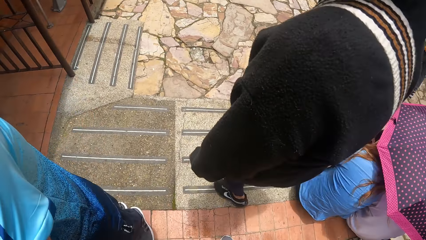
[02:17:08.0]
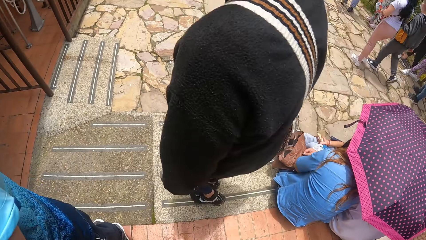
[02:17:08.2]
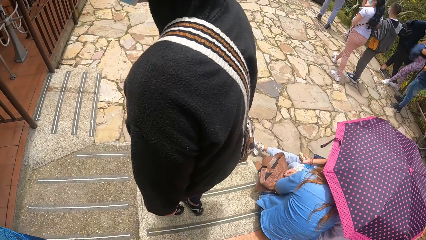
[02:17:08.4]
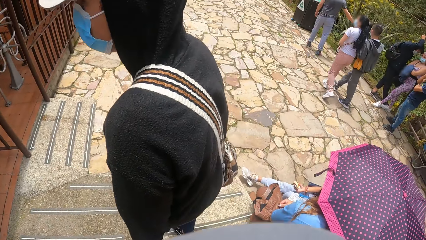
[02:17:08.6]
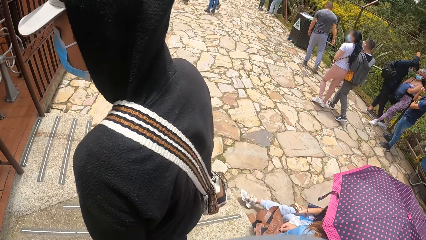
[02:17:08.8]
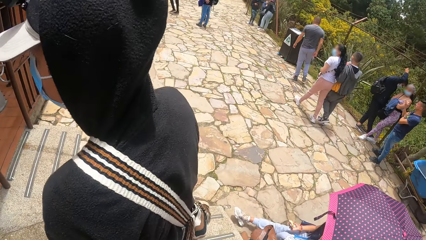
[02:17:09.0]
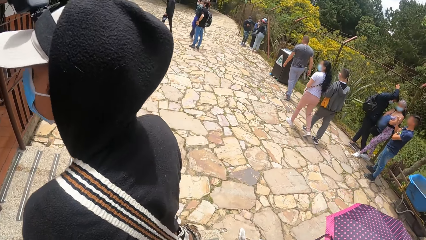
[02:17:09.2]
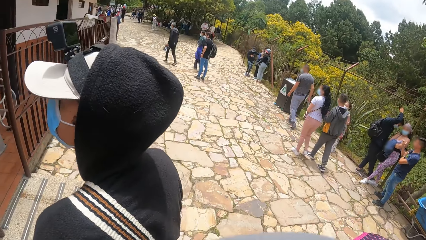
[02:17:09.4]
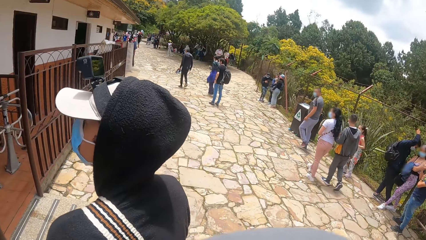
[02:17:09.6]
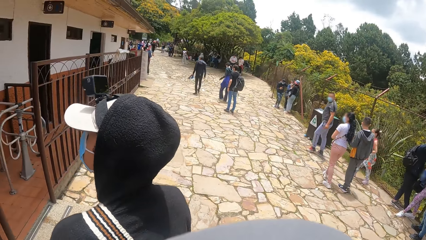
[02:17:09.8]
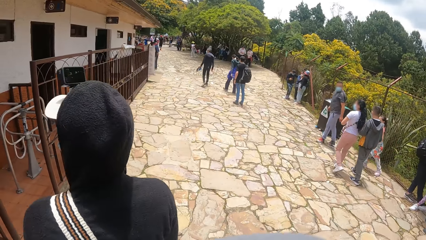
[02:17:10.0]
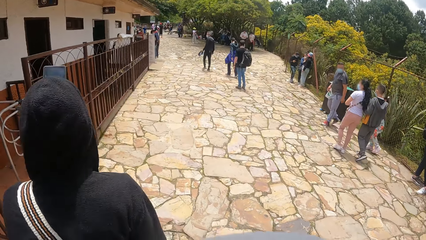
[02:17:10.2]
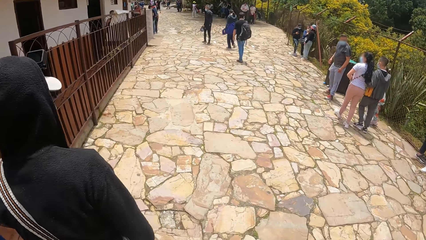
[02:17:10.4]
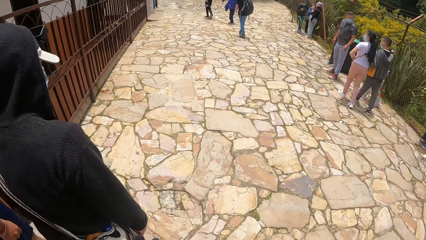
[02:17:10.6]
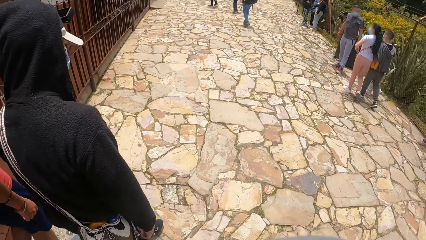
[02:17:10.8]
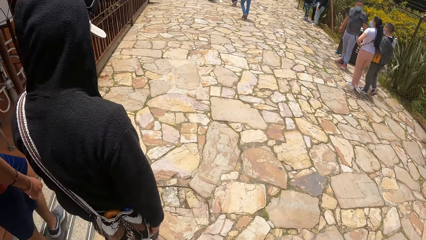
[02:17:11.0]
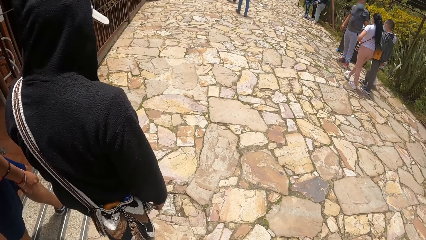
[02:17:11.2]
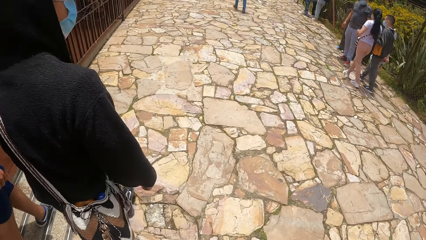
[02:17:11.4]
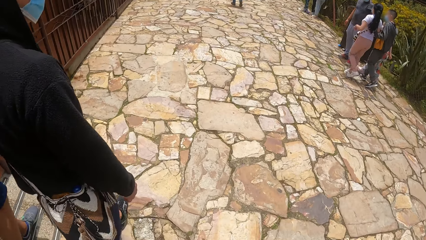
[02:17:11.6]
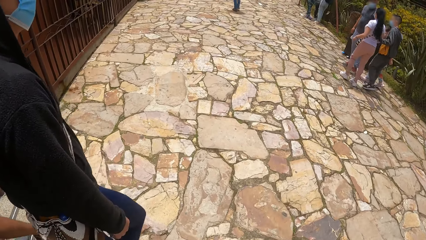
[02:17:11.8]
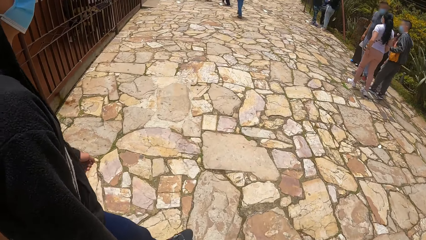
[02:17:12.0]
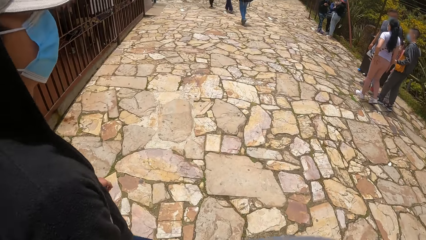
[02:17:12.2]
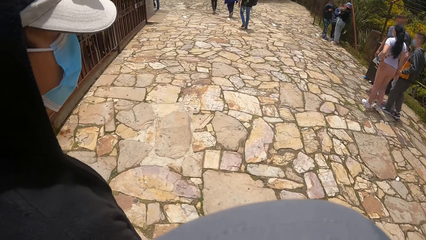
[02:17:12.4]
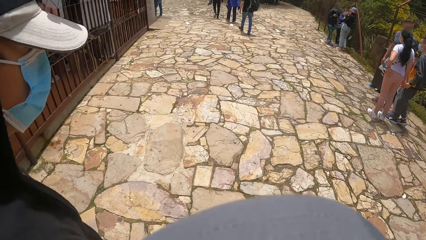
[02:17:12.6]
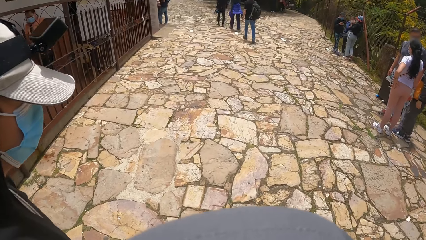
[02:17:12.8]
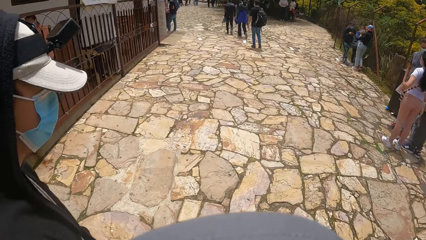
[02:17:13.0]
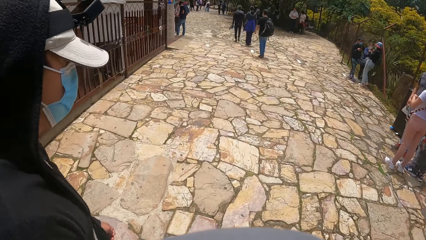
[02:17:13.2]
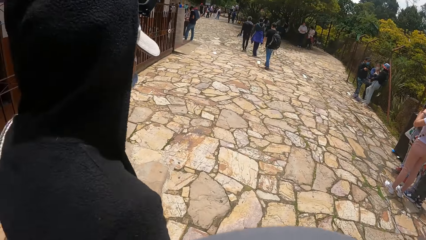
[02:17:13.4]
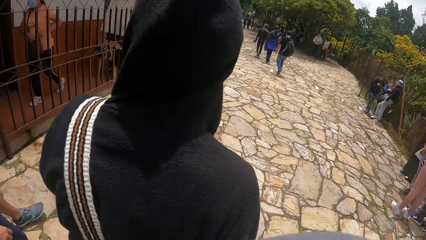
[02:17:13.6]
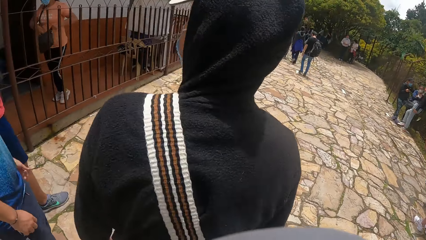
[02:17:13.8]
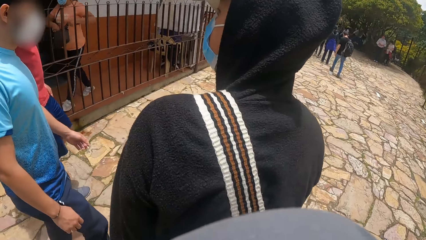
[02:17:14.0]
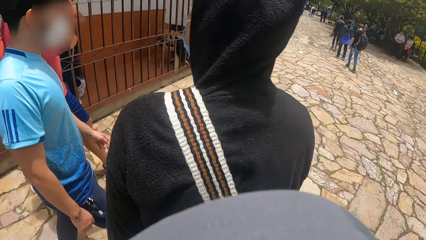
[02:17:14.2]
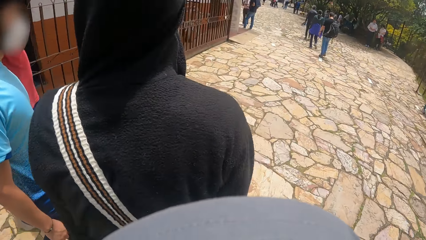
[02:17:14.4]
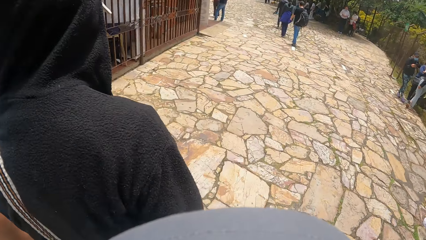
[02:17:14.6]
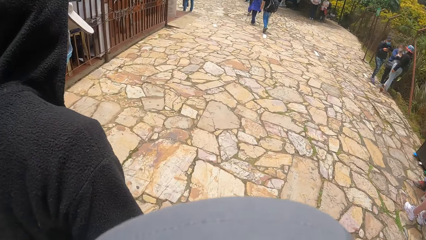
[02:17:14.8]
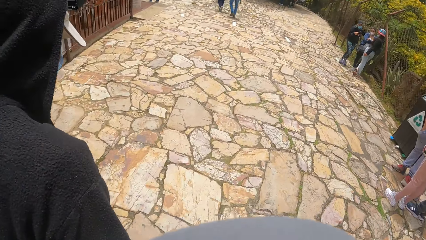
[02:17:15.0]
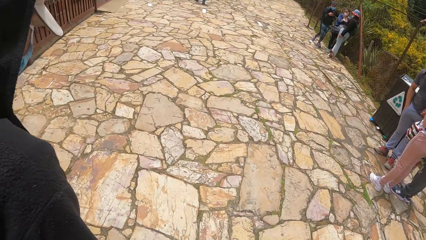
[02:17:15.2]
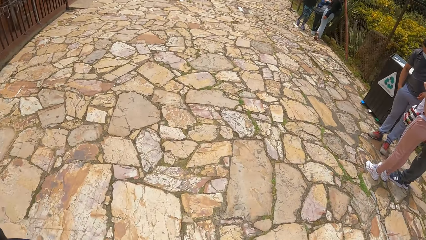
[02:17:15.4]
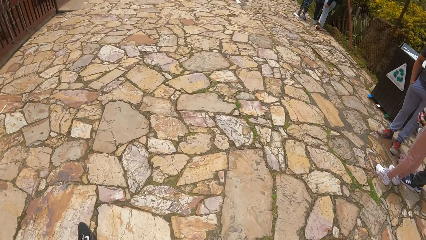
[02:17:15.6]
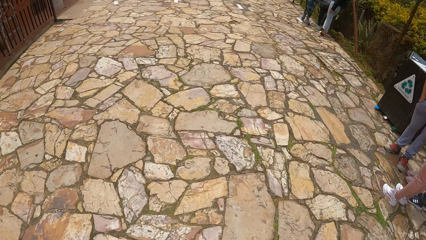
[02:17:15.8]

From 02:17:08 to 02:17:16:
The camera wearer walks.

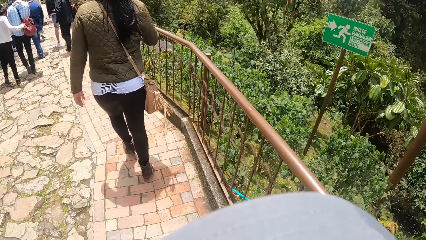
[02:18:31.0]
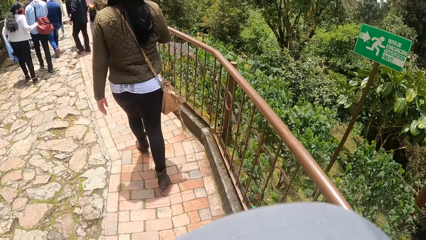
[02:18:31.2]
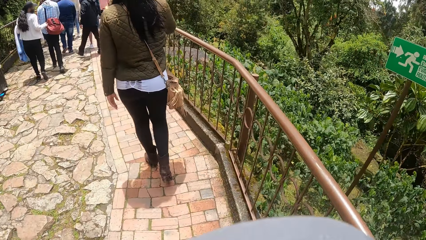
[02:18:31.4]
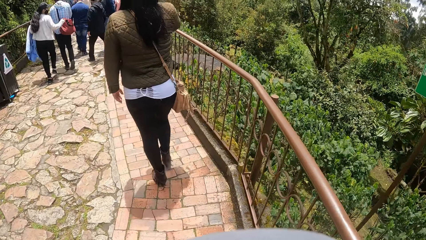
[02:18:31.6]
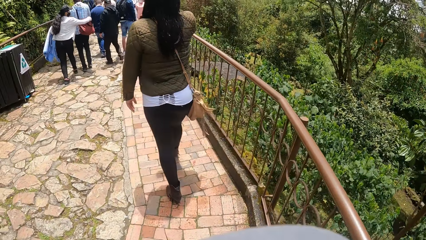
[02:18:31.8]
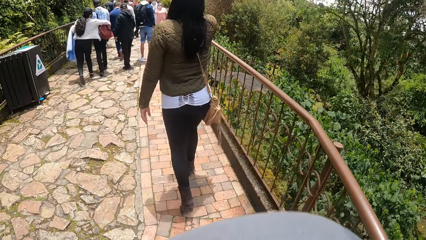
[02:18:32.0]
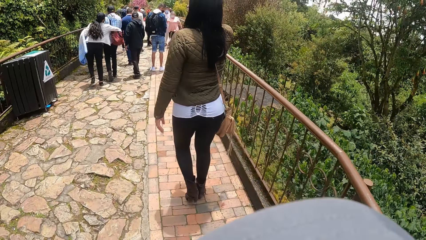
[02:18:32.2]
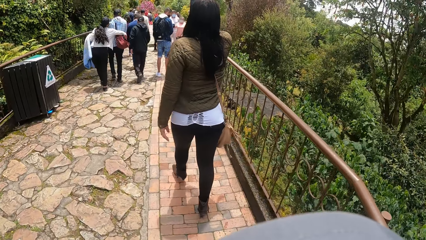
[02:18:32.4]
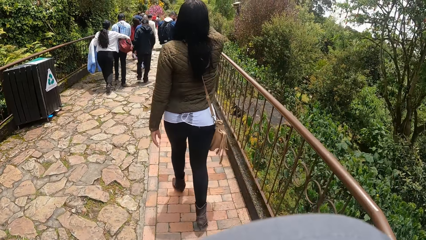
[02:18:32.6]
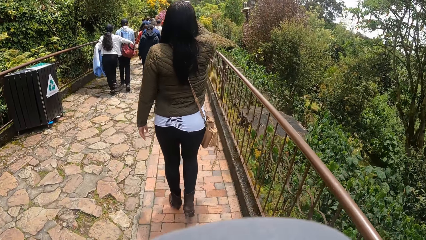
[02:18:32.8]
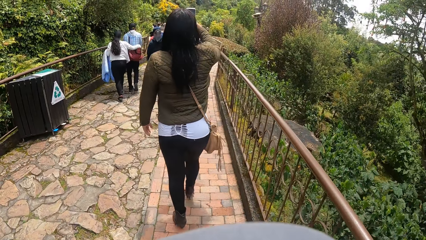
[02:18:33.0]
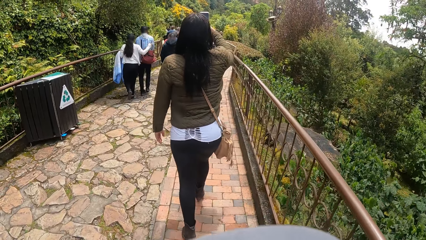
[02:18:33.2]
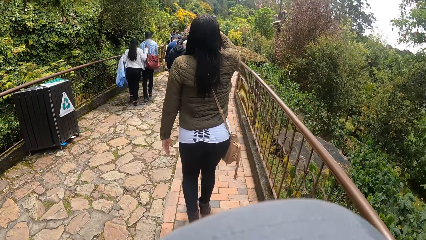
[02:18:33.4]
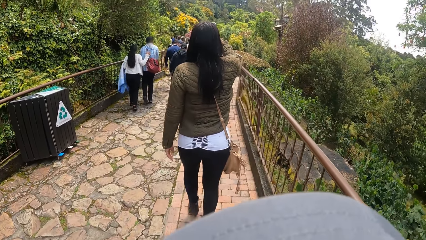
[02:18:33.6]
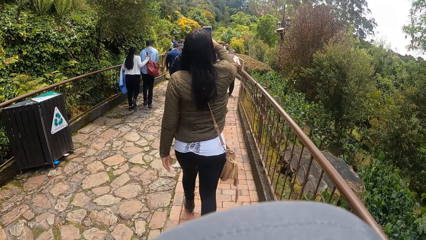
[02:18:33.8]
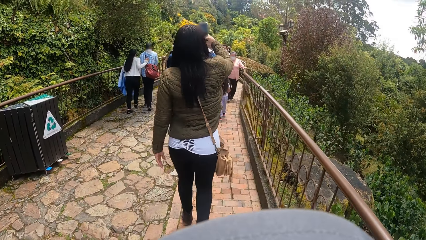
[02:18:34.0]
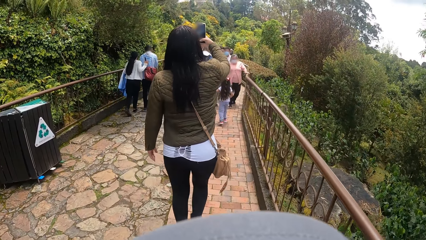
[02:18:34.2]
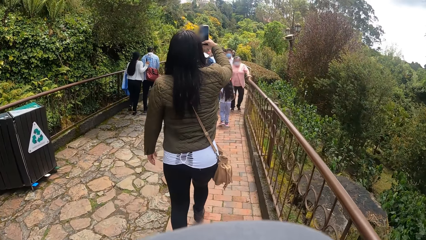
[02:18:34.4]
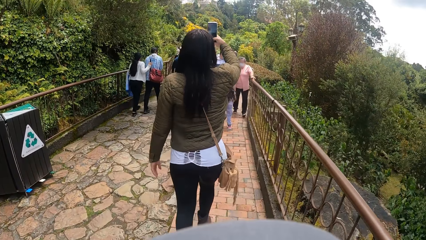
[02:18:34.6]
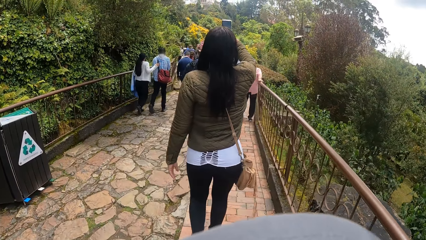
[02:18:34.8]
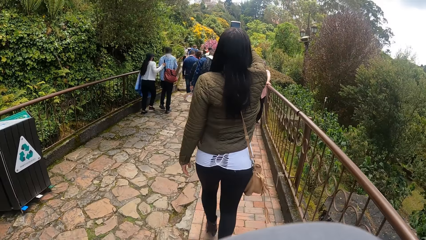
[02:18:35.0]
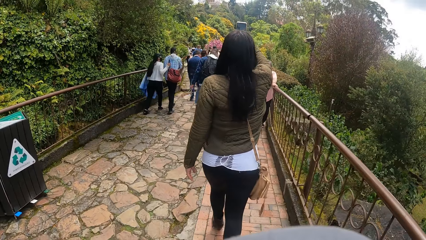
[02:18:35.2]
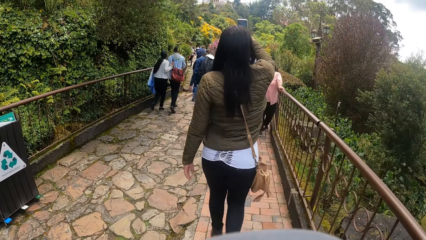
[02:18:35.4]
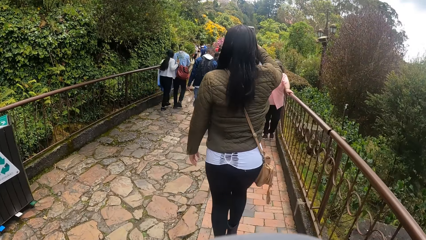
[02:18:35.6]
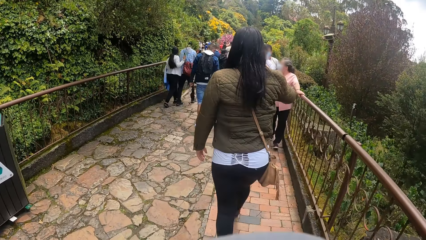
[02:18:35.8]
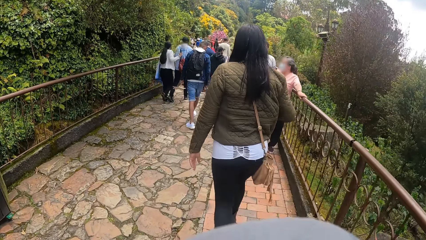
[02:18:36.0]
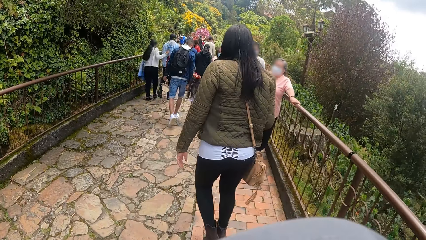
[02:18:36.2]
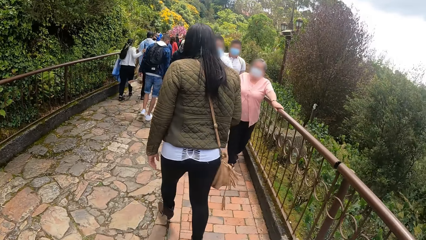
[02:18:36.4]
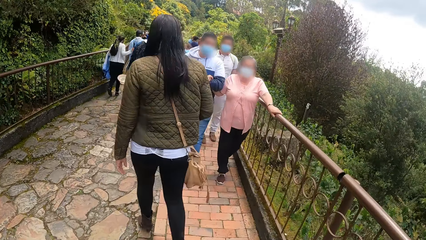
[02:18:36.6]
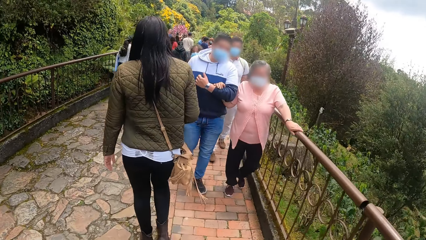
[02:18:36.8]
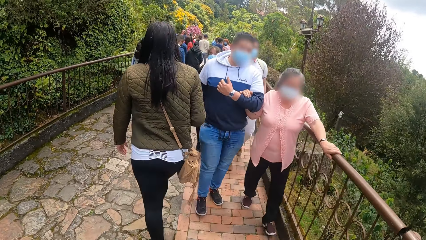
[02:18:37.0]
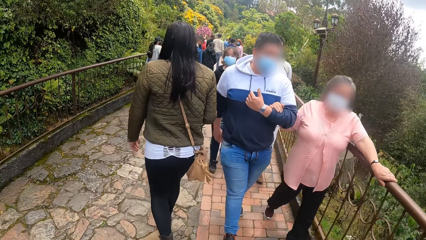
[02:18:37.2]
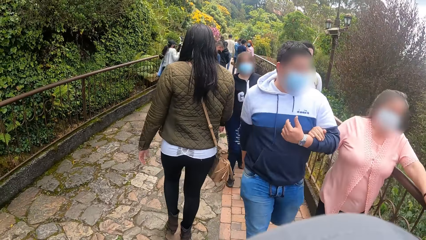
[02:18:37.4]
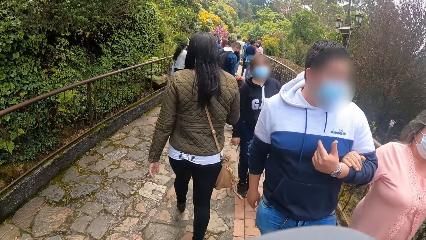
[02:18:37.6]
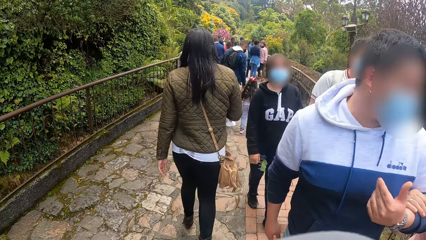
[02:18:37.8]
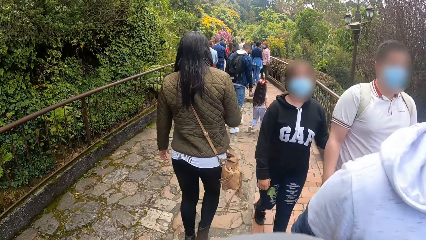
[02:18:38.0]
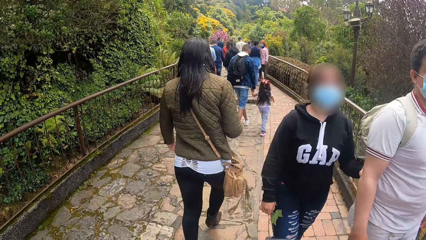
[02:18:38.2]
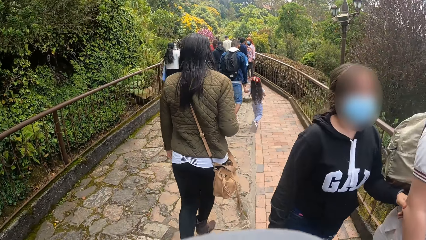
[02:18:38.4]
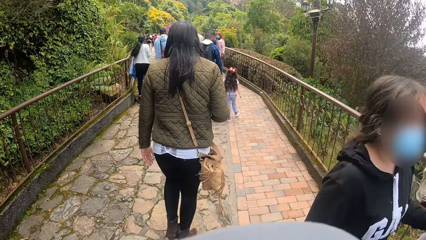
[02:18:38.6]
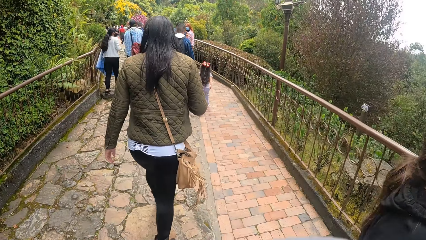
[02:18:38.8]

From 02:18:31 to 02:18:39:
A woman takes a photo of a tourist area.
